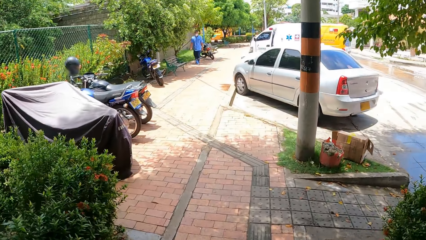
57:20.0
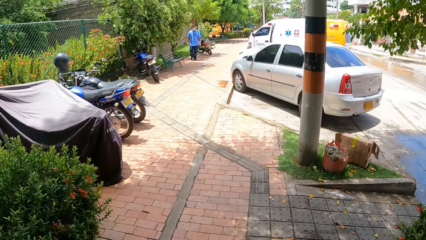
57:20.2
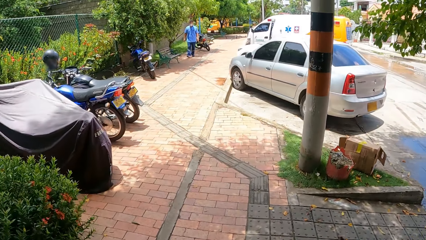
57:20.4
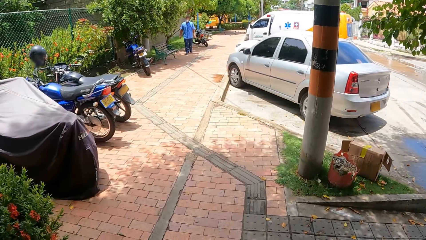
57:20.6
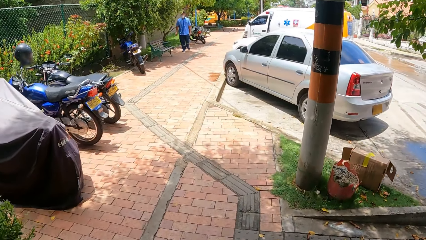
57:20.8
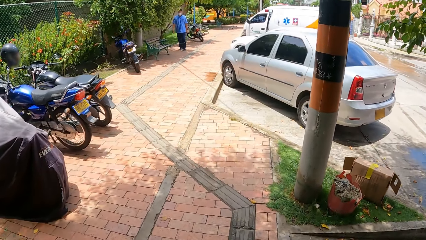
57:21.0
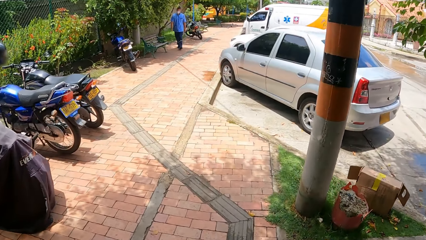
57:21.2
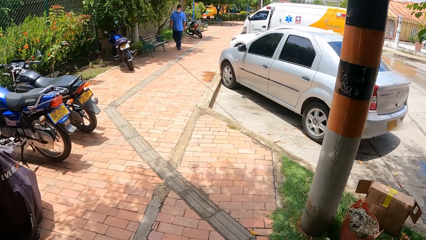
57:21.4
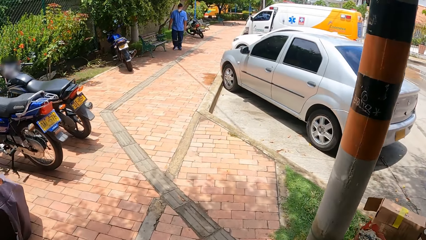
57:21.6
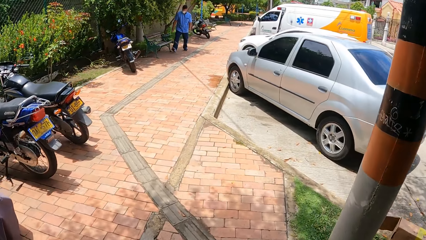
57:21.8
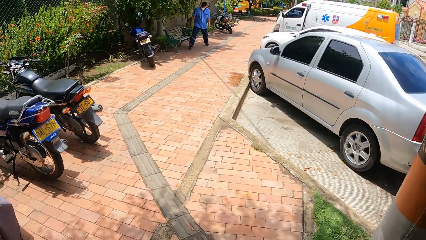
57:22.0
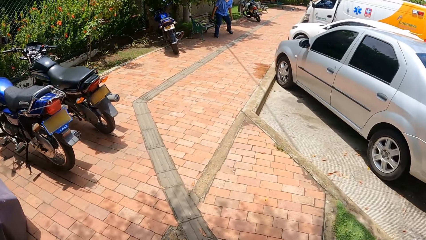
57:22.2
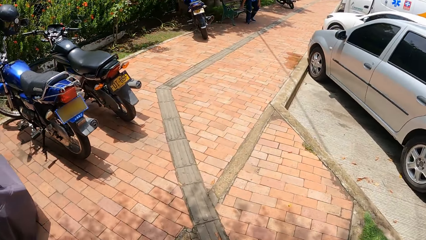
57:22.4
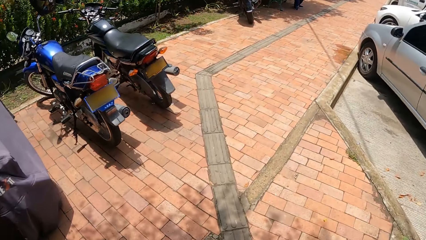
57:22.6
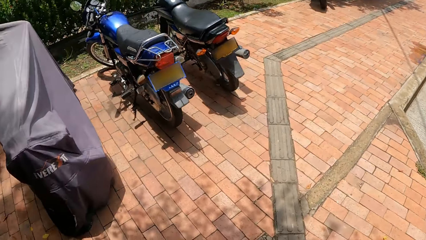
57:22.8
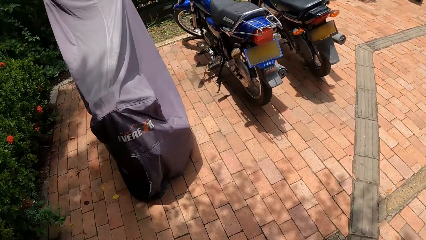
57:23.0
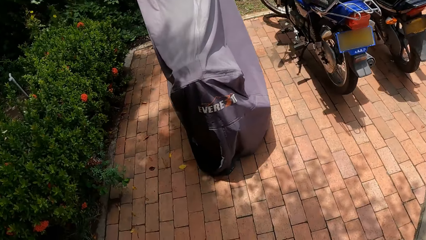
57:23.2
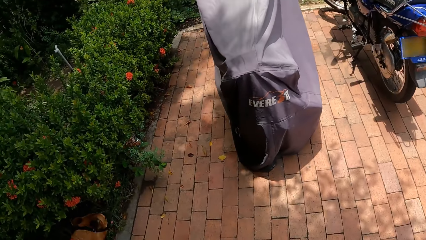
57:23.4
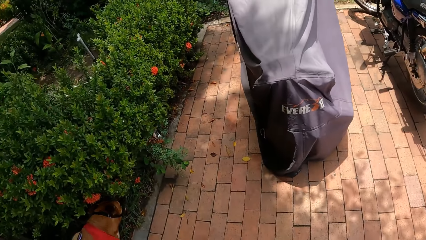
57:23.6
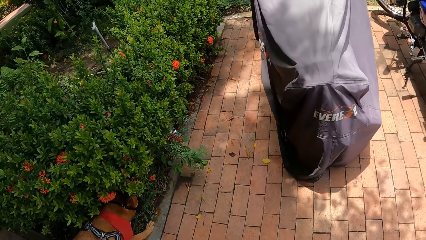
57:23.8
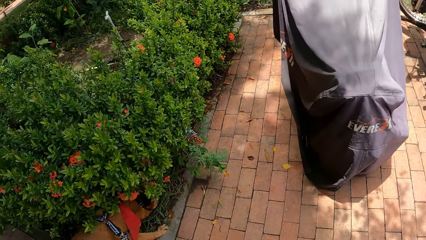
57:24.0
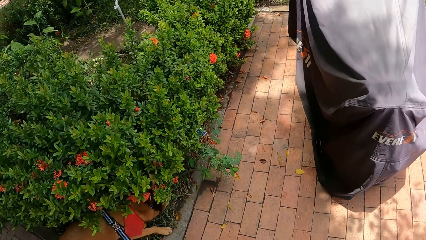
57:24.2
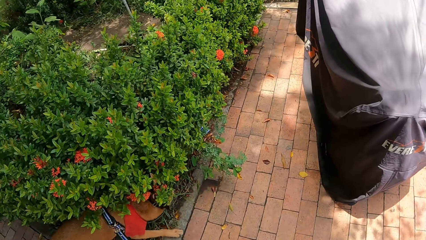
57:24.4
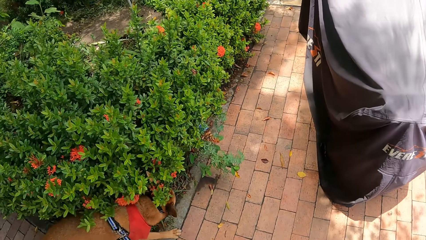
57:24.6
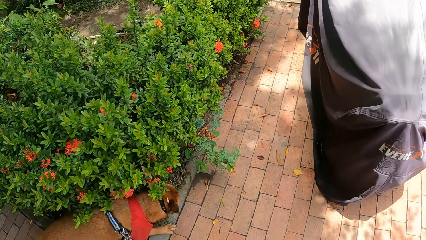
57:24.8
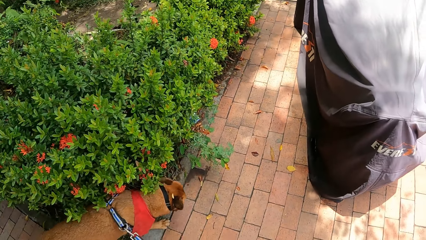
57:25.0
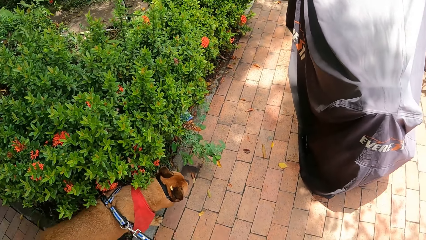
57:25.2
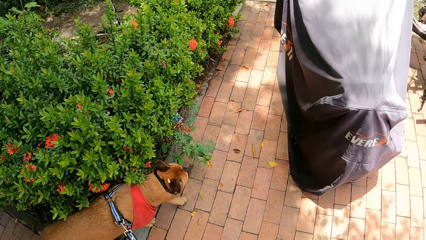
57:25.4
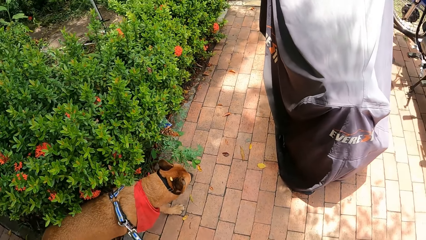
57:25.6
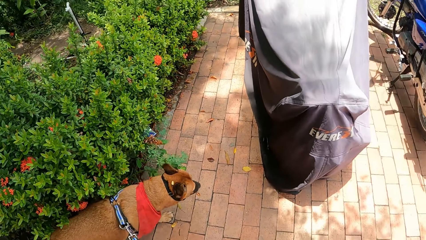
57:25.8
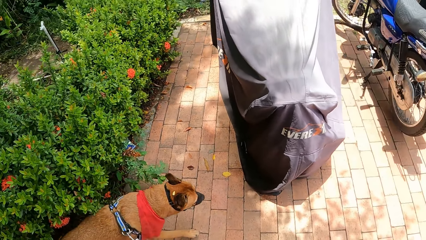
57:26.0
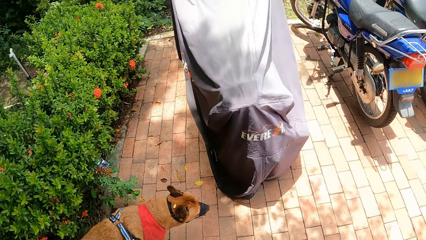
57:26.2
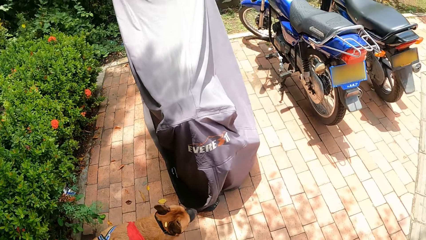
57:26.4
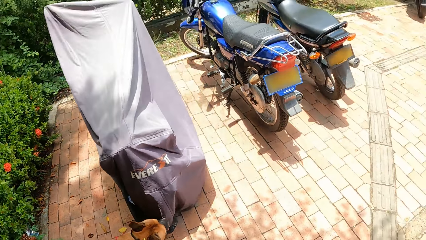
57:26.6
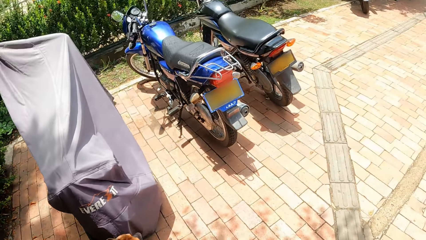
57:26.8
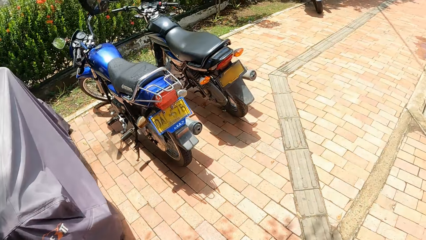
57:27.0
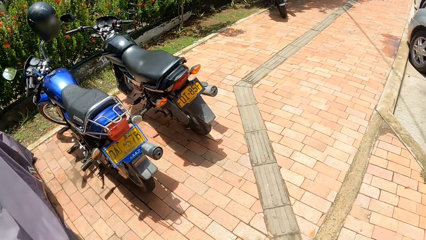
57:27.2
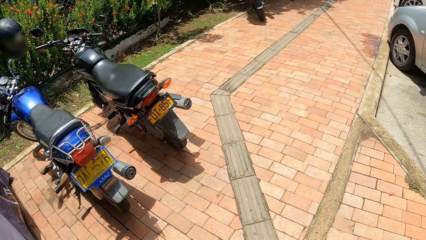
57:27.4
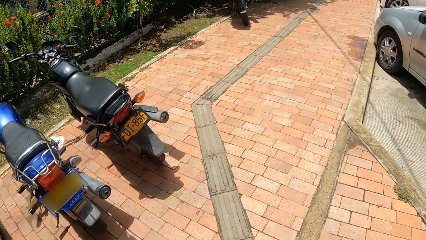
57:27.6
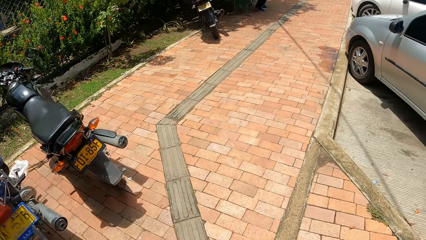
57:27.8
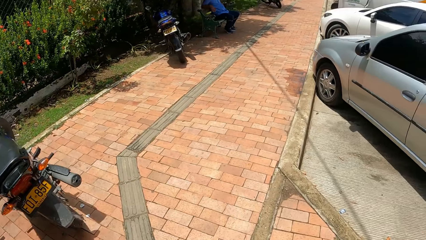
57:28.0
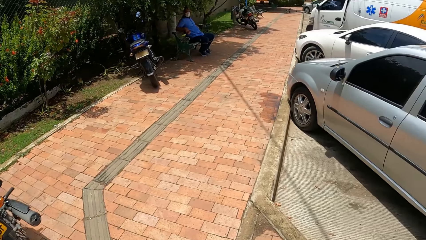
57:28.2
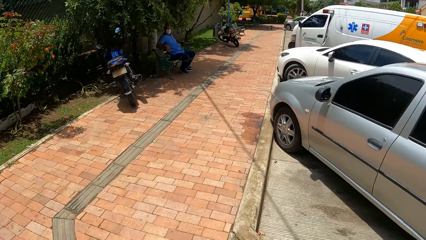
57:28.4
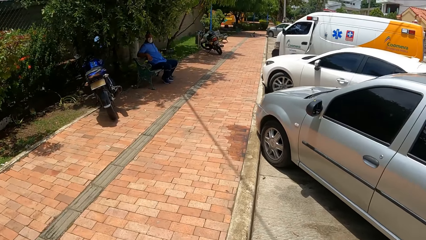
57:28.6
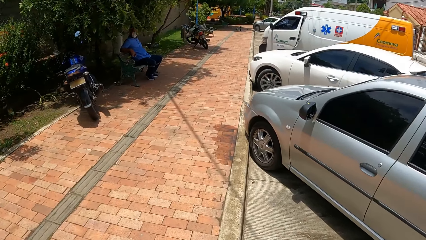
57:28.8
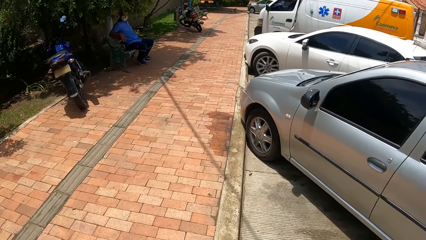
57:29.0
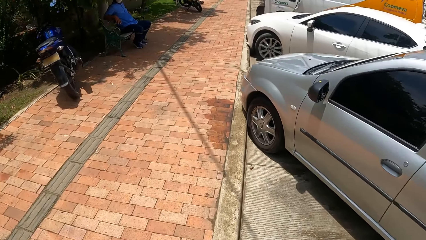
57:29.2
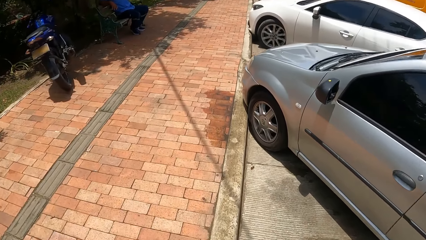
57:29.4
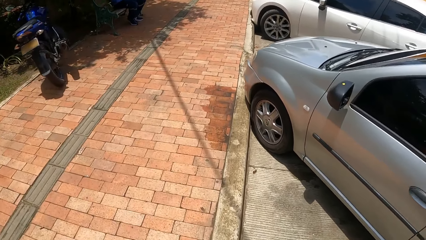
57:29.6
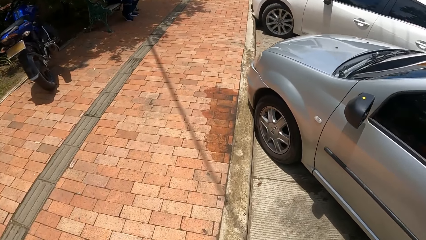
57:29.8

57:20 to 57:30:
The camera wearer turns around. They look around. They walk a dog.

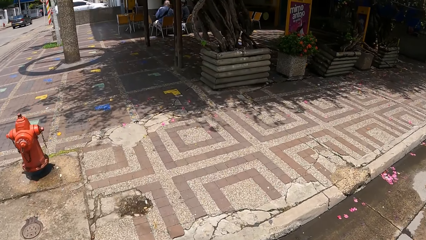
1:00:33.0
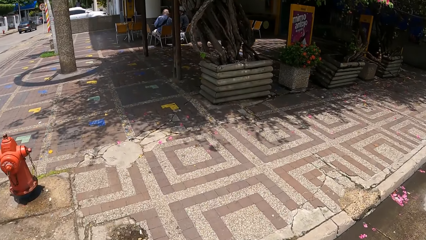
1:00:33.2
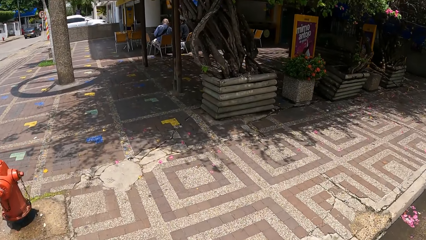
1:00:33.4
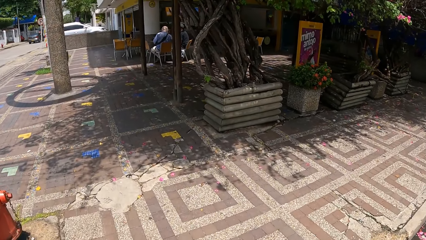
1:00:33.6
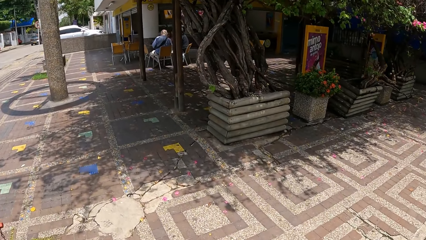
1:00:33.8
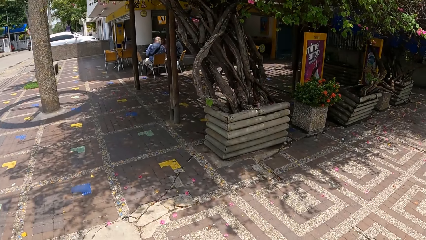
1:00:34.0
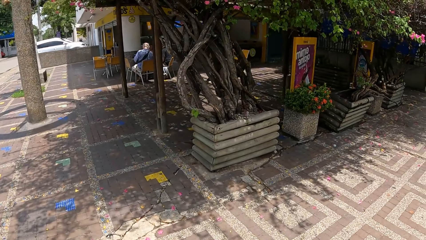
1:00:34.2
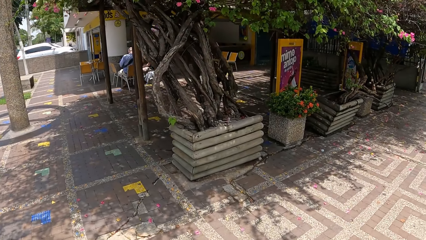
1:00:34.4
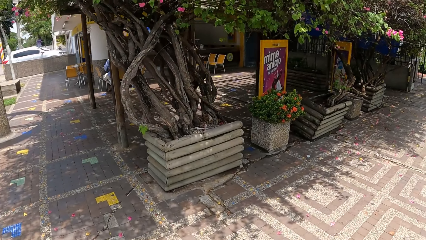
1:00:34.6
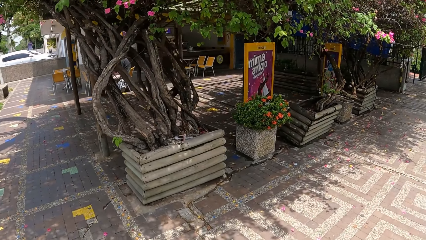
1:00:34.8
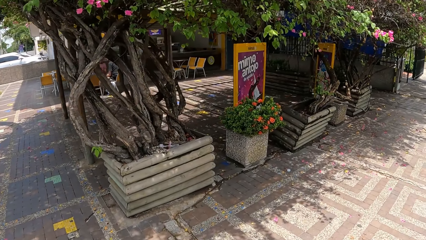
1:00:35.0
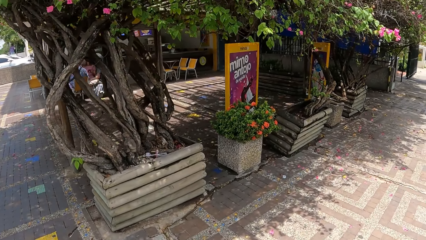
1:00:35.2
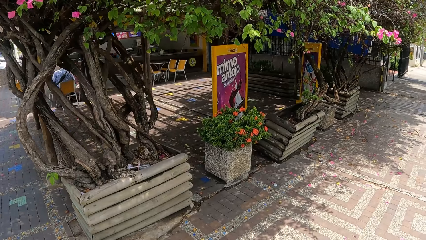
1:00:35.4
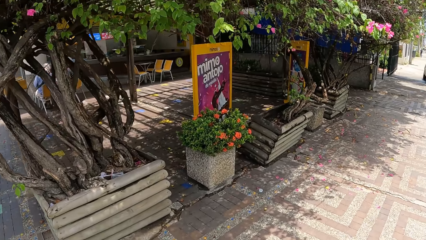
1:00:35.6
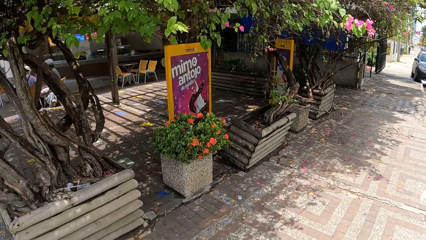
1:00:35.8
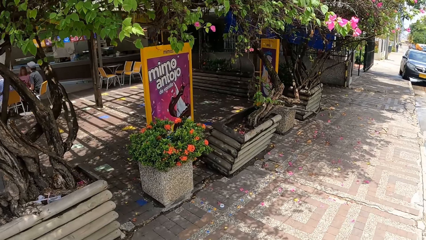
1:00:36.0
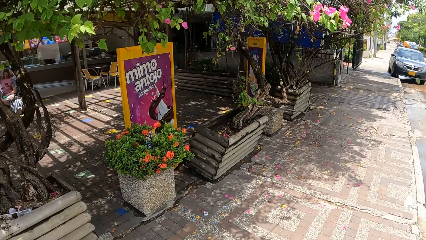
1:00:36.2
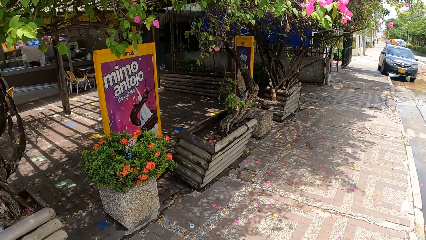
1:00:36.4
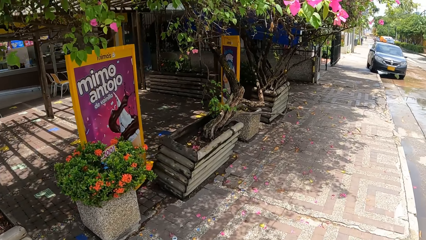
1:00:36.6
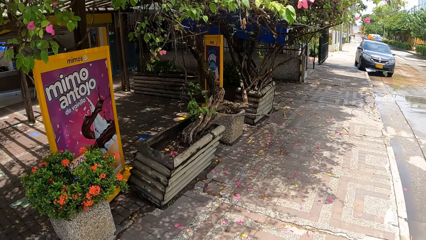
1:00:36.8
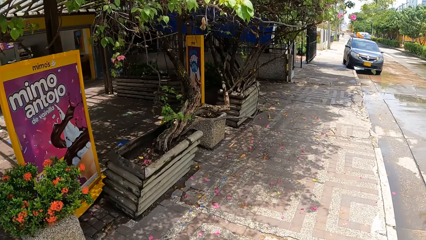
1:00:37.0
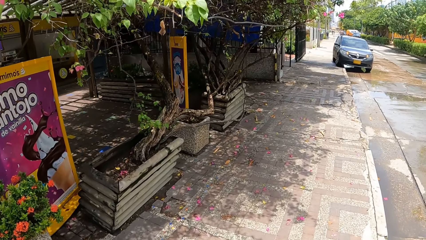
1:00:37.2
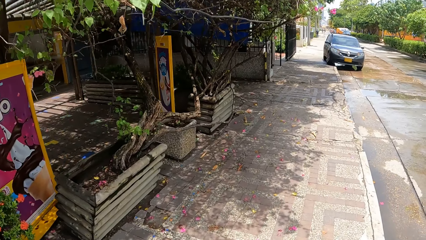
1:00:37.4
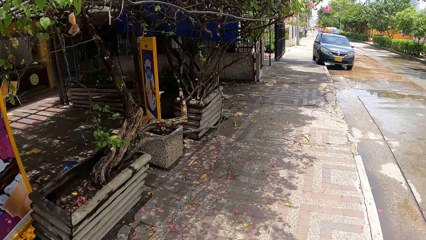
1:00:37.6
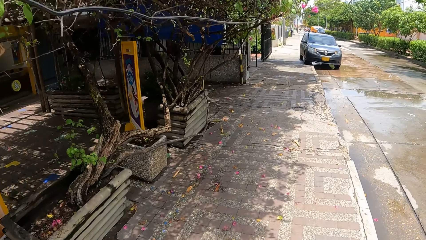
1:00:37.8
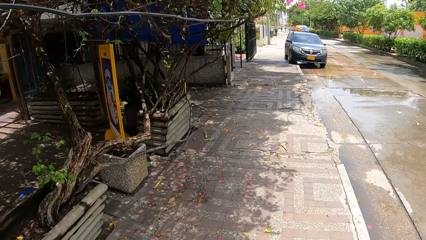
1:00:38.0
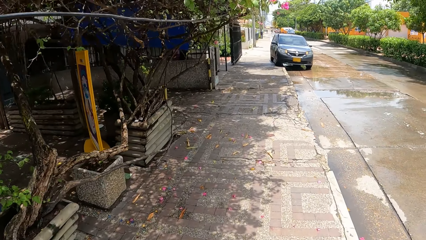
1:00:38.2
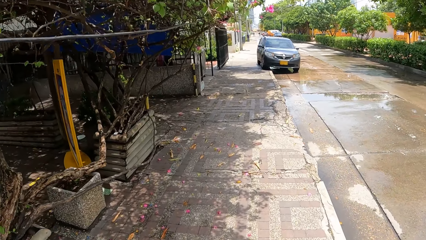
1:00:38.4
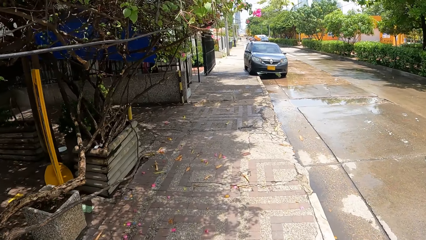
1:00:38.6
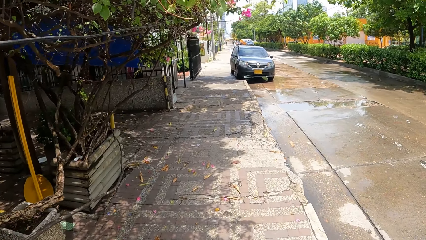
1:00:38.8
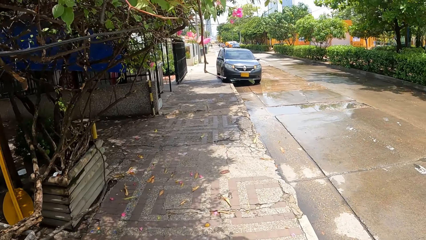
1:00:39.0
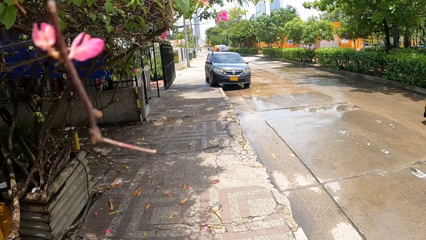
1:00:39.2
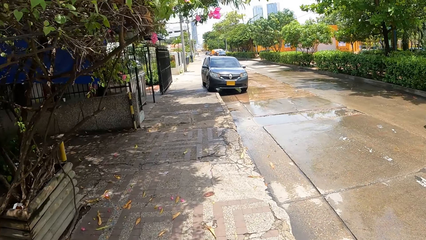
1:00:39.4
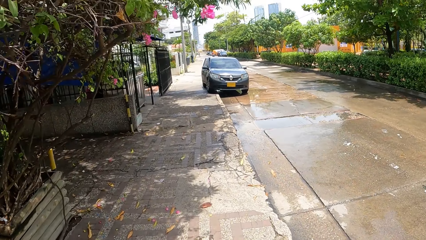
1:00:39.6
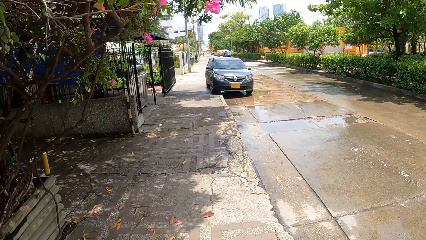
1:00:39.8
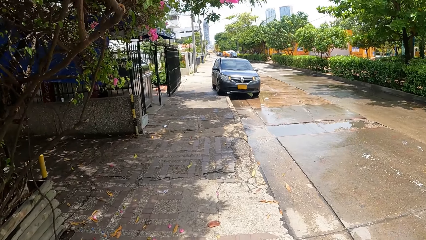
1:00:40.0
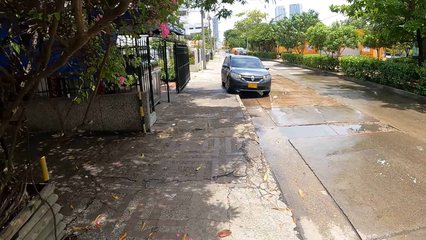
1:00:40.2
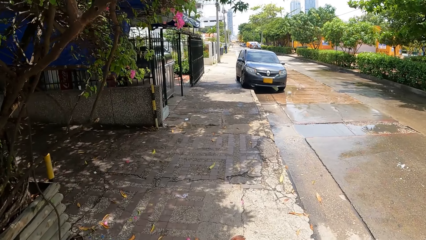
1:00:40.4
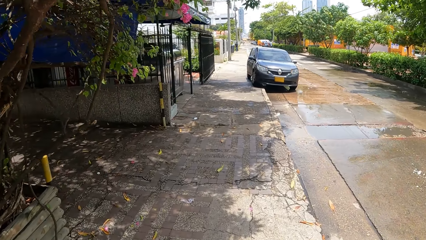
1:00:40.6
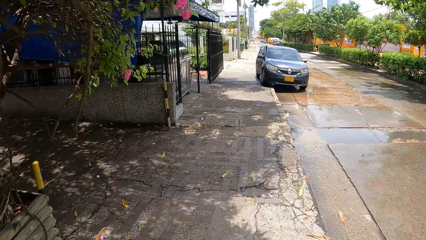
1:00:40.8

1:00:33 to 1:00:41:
The camera wearer walks along a pavement.
